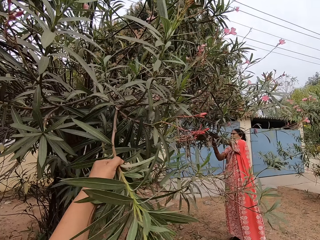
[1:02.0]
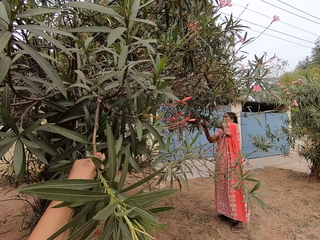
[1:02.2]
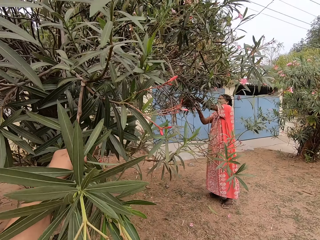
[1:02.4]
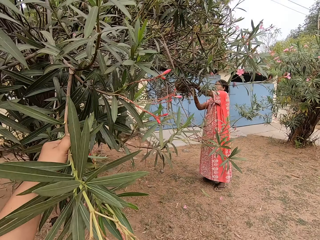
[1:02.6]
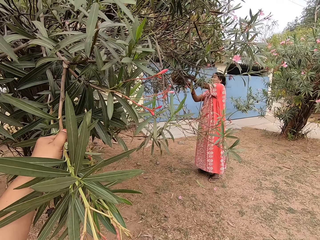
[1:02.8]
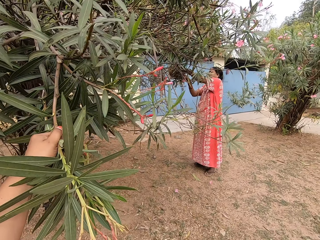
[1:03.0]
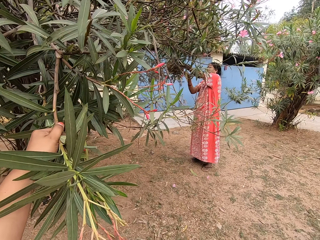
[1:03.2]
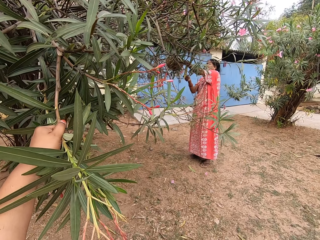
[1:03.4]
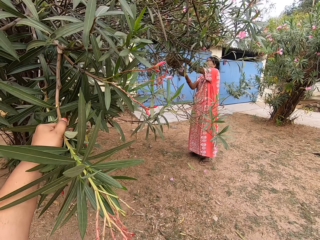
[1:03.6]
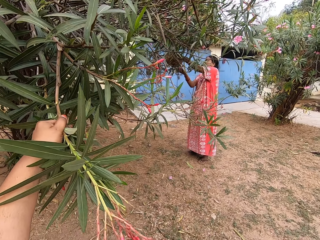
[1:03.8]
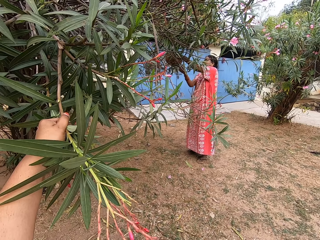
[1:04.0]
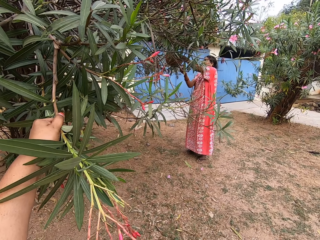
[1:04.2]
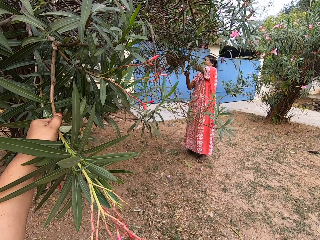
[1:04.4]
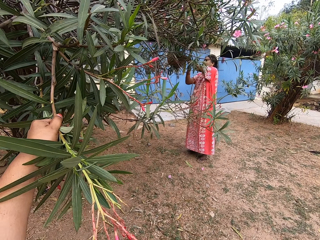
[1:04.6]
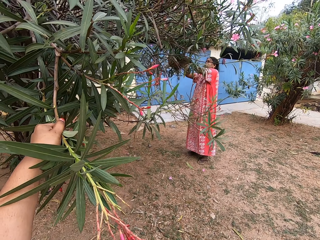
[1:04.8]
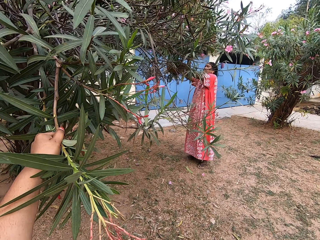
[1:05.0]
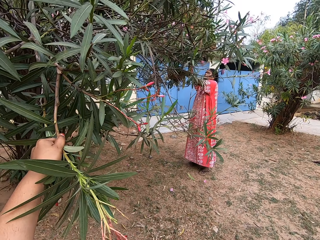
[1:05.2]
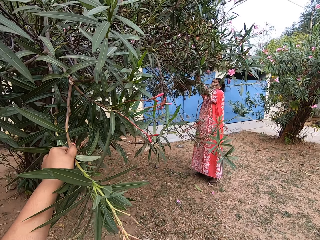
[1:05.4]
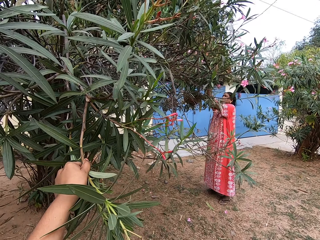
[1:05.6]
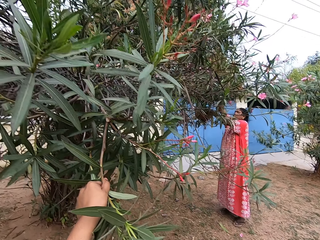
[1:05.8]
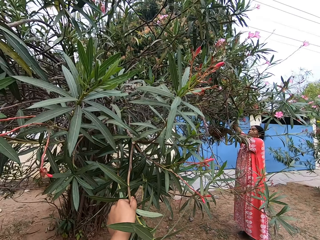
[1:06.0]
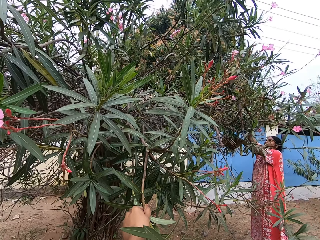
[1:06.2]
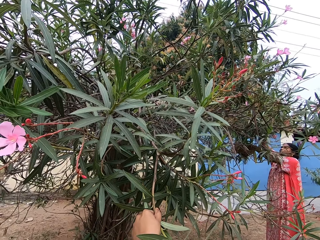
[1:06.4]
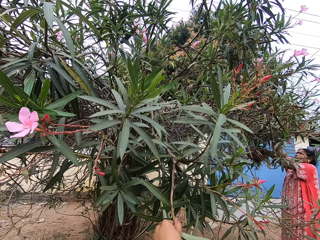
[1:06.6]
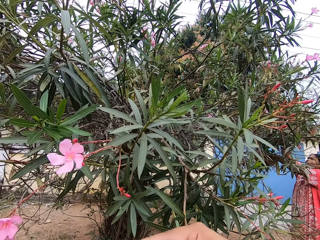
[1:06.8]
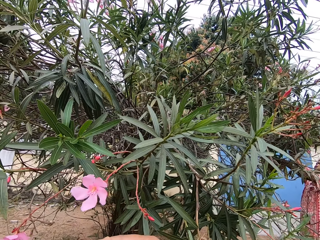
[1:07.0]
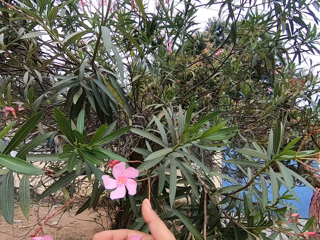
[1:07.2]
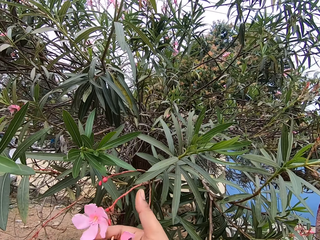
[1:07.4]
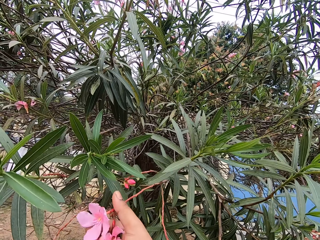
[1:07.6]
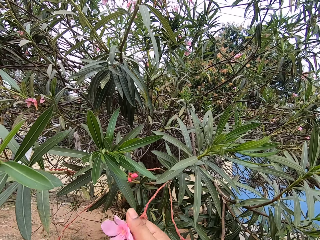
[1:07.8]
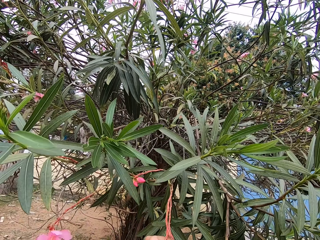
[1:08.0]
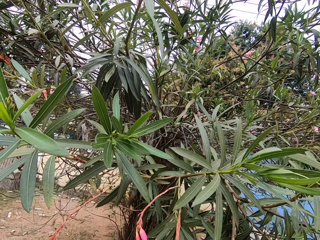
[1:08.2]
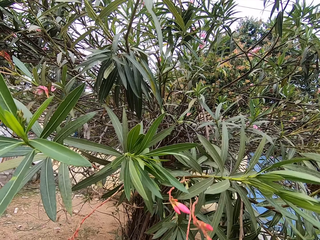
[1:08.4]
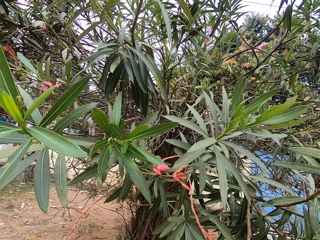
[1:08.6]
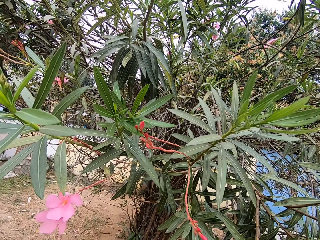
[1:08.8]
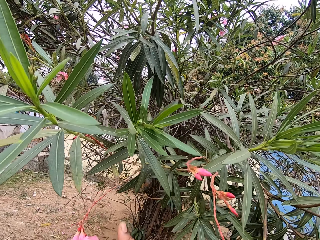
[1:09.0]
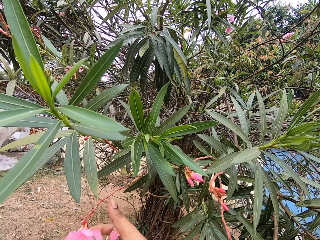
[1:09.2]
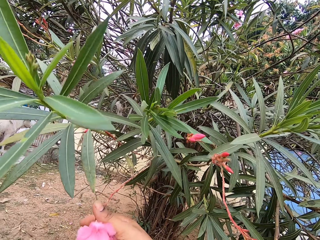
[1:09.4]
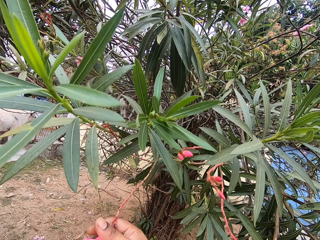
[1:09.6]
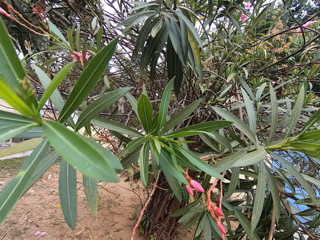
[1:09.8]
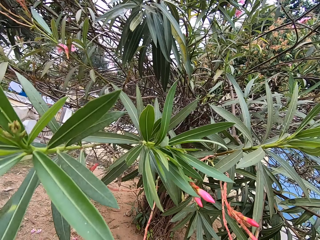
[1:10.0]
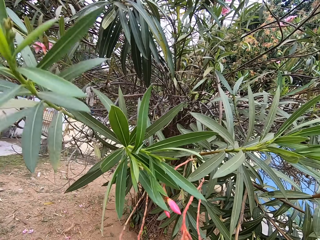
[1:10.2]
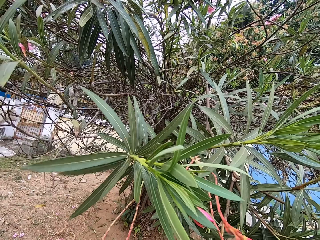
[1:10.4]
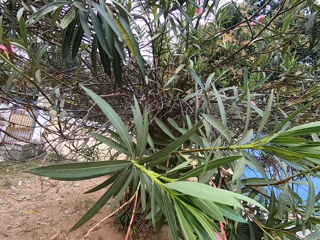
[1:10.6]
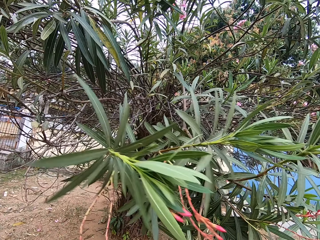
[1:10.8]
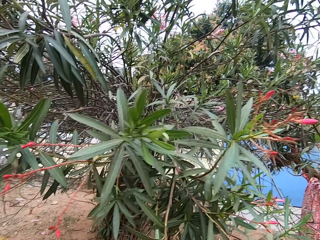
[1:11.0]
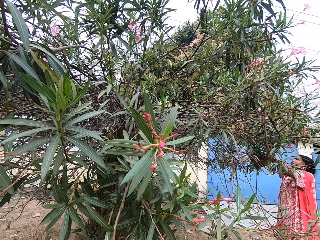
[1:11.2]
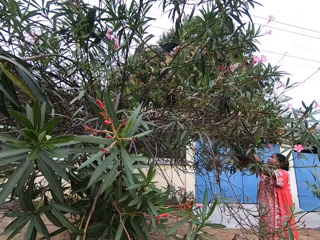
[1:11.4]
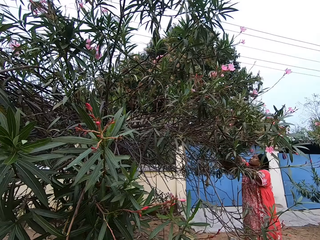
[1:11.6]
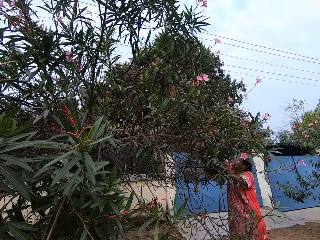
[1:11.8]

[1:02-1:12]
The camera wearer holds the branch. They cut the flower.

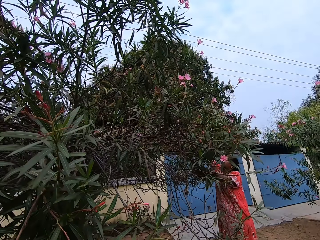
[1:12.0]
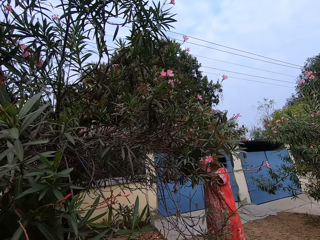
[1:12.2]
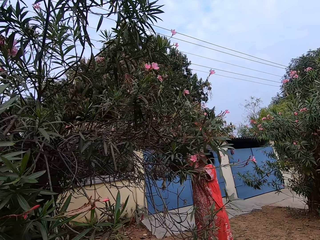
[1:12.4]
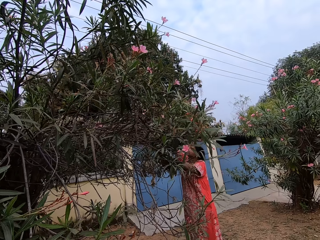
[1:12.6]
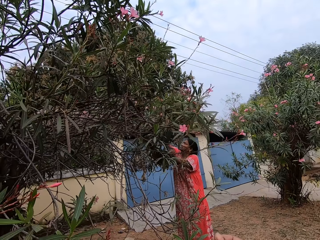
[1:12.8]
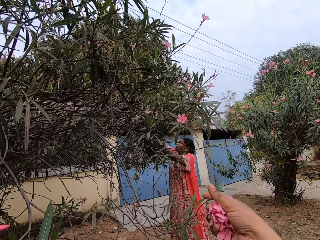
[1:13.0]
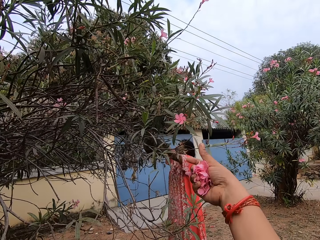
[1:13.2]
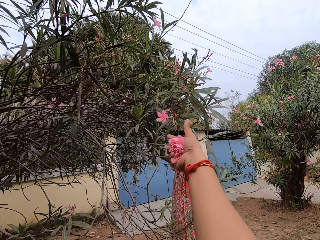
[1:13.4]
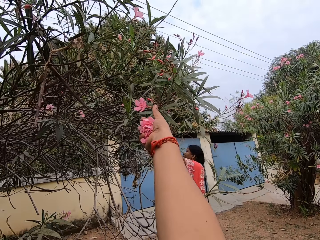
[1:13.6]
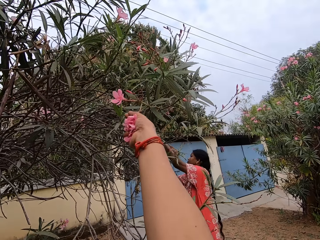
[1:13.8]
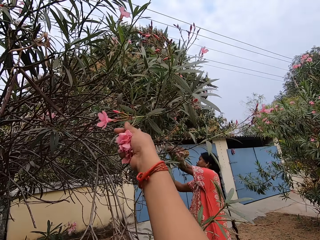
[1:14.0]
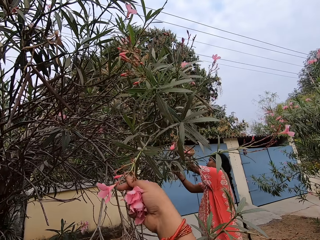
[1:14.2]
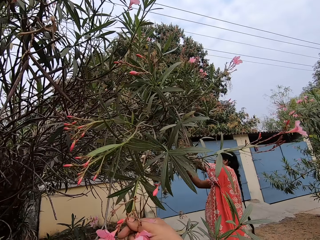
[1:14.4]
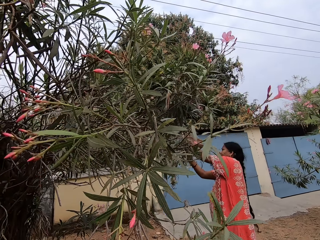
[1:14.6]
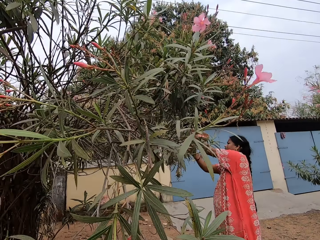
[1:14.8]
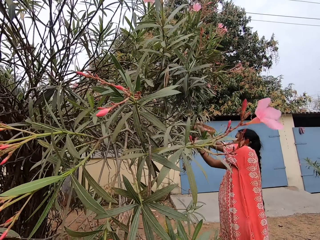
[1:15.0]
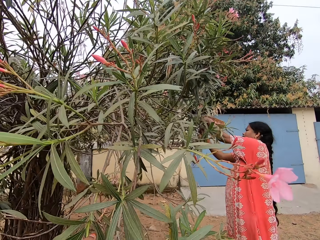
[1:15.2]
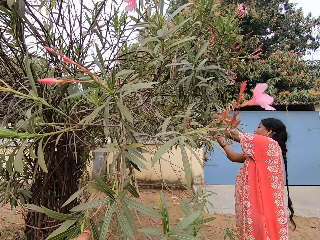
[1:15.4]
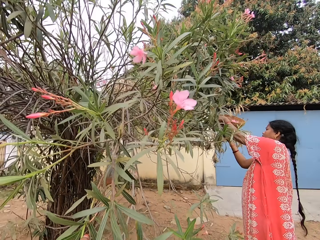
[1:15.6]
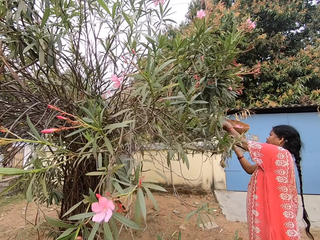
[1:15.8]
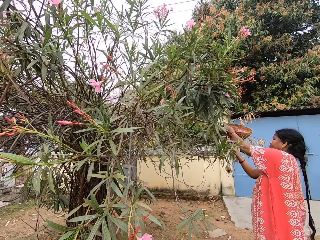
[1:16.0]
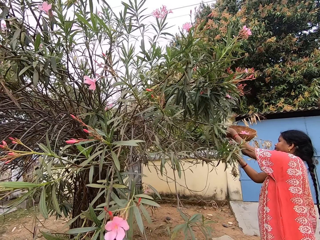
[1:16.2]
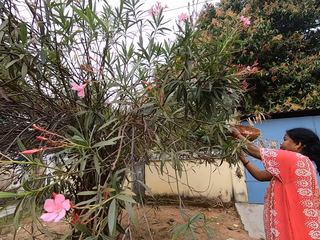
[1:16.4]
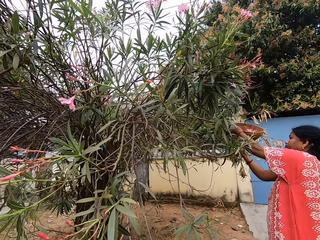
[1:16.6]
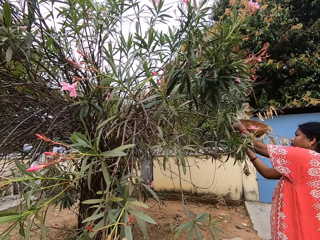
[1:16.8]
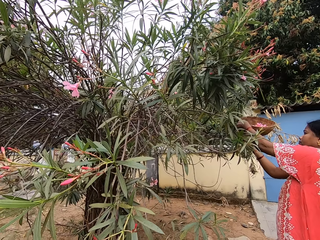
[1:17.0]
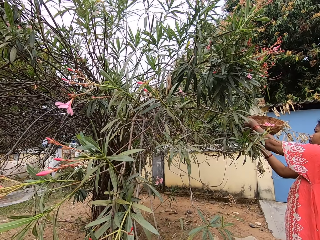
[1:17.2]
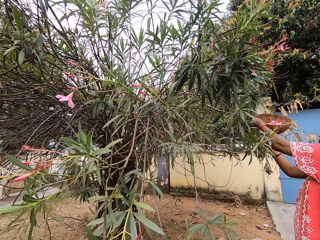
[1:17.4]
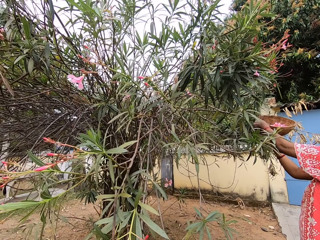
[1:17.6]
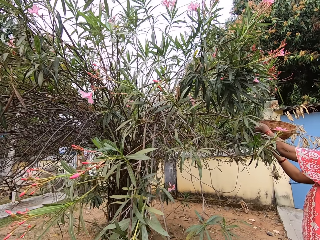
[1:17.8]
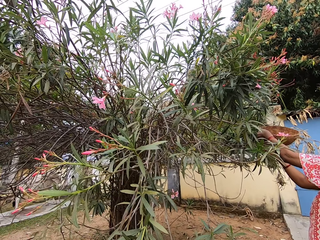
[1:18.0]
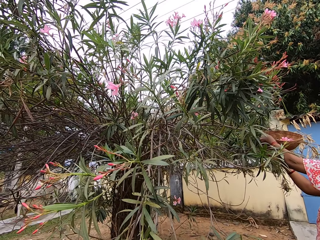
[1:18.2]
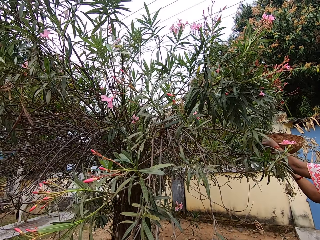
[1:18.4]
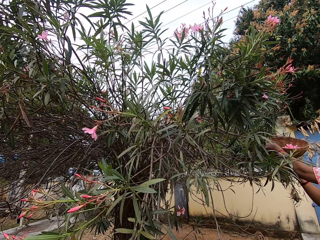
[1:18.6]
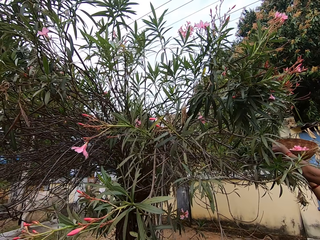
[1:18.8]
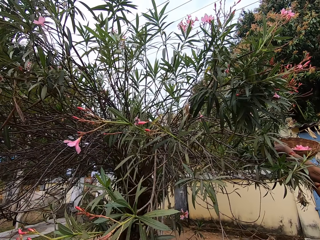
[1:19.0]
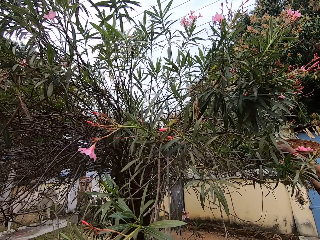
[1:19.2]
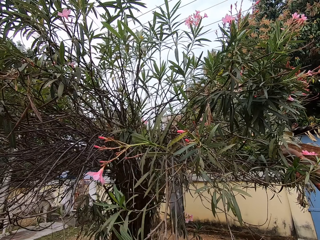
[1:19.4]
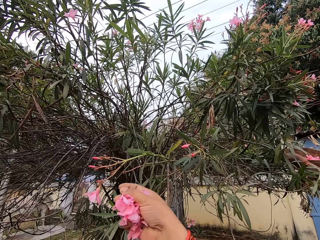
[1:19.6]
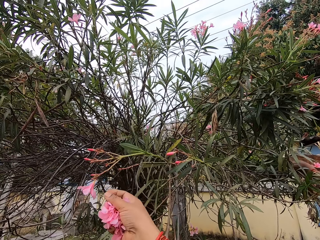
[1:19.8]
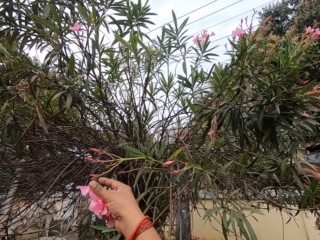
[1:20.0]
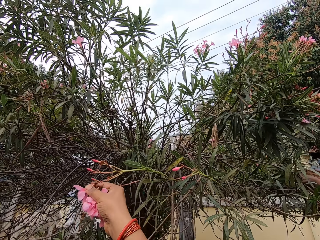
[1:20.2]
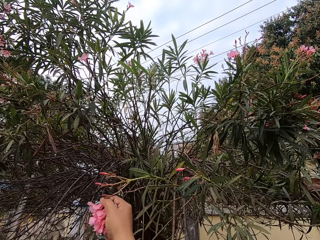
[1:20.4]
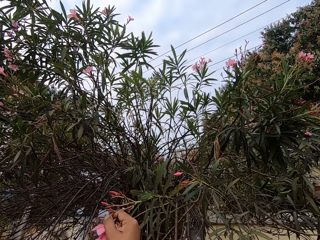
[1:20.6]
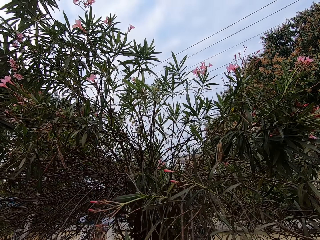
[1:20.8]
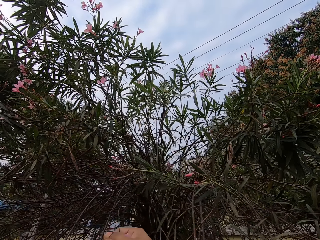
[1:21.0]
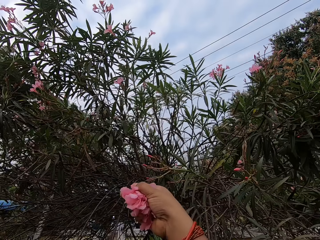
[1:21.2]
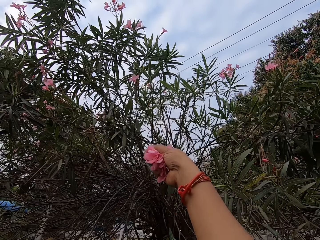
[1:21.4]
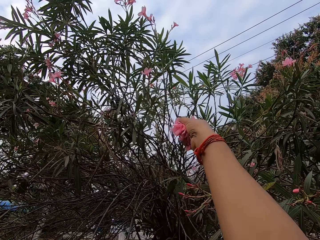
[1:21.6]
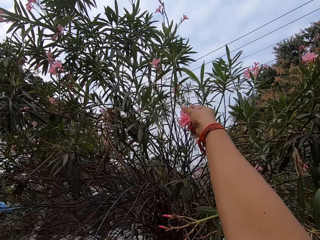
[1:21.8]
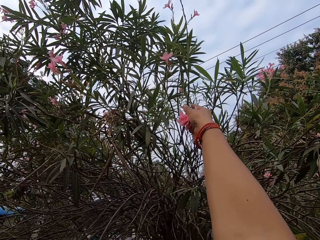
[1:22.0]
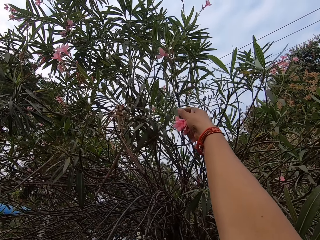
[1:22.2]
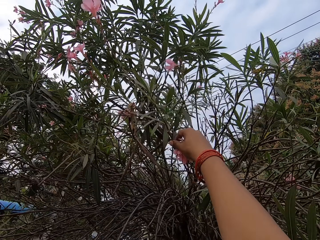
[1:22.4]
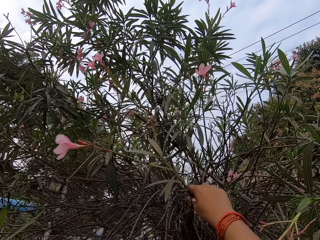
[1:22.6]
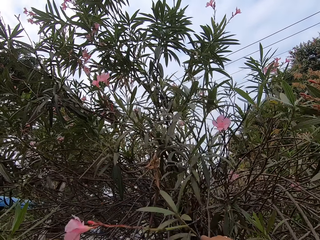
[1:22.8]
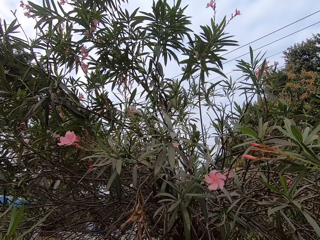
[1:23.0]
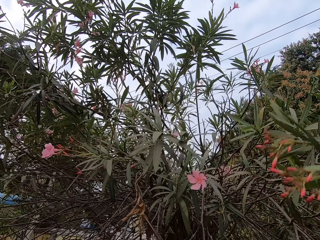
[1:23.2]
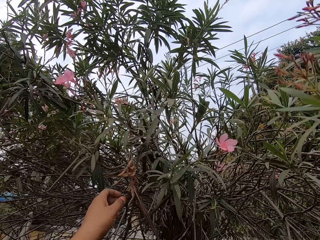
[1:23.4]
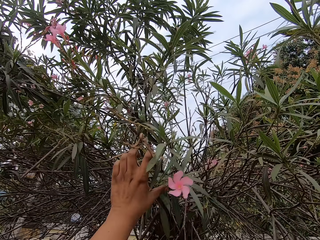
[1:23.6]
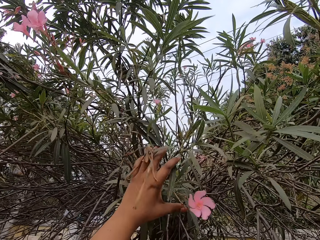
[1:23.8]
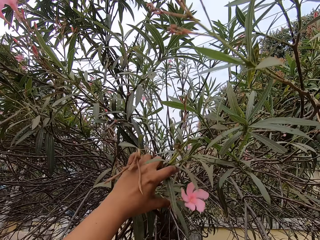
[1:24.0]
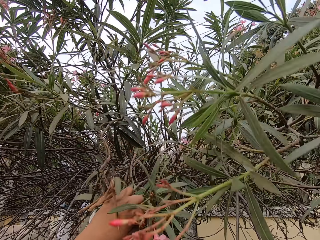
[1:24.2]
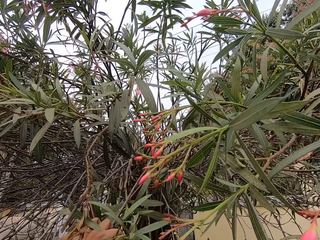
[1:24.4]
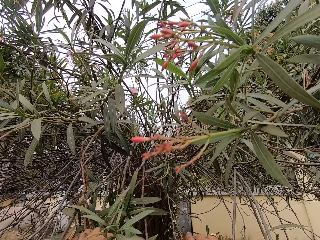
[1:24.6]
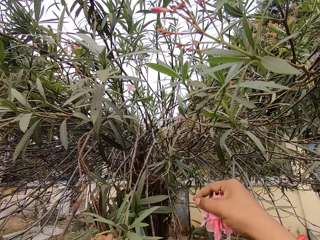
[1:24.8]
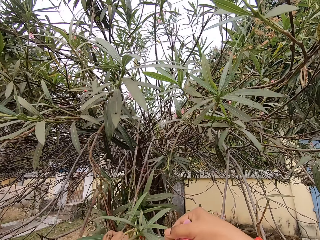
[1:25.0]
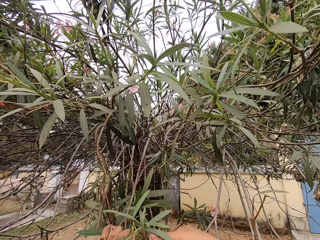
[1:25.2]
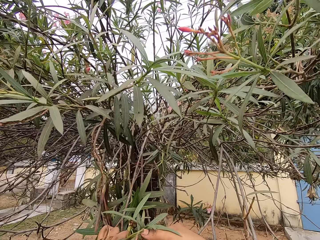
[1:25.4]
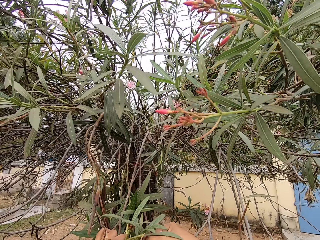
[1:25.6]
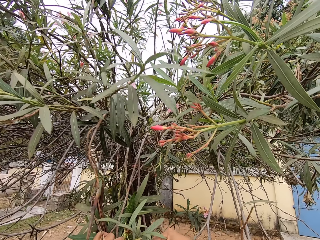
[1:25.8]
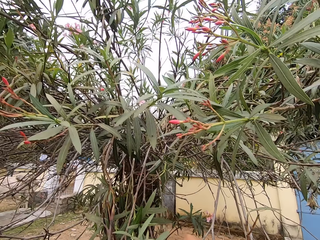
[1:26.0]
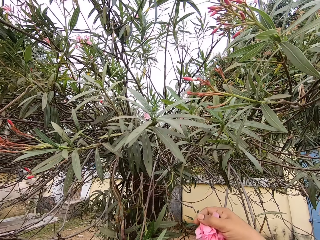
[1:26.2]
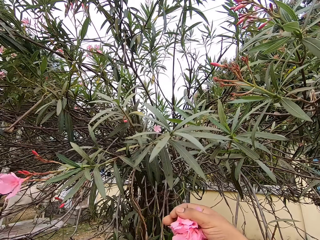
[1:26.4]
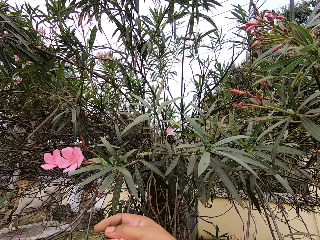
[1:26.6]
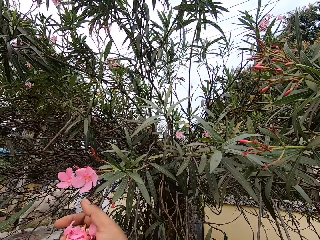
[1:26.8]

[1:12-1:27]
The camera wearer cuts the flower. They hold the branch. They cut the flower. They hold the branch. They pull a tree branch. They pluck flowers on a tree.
